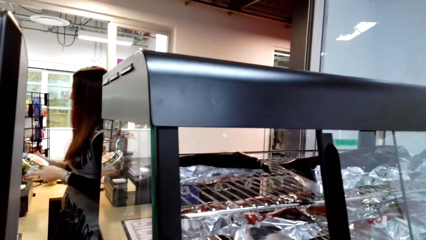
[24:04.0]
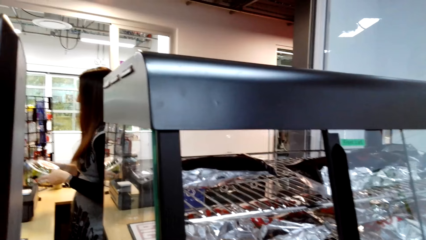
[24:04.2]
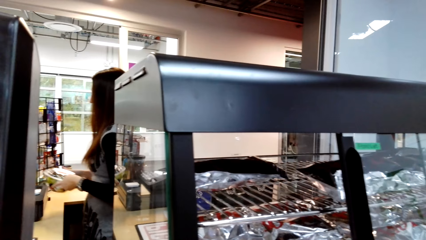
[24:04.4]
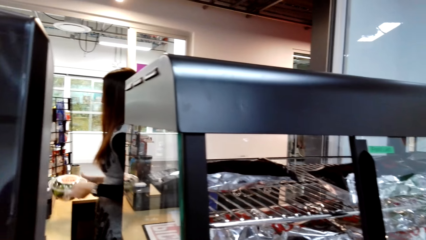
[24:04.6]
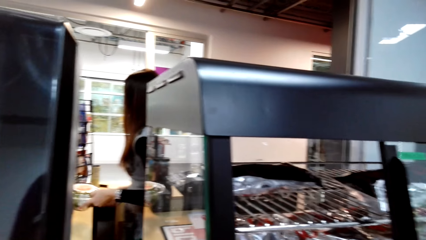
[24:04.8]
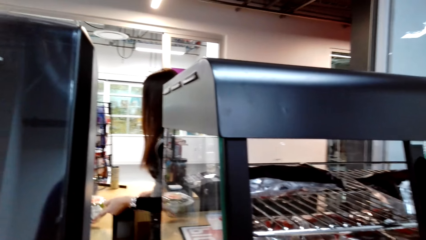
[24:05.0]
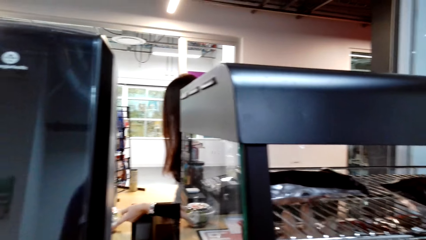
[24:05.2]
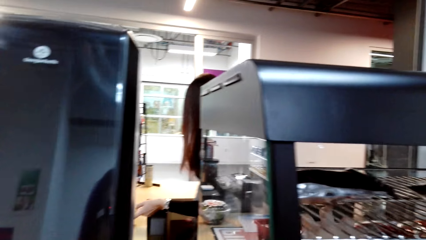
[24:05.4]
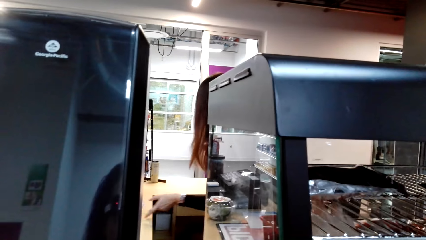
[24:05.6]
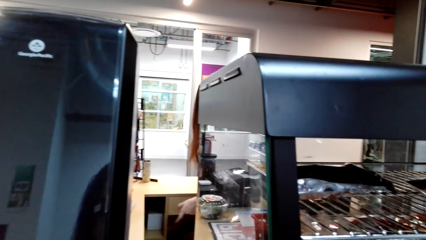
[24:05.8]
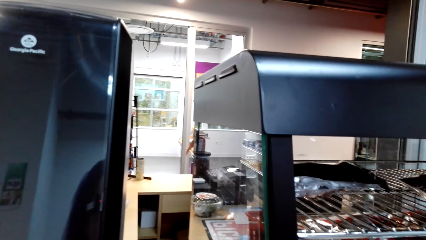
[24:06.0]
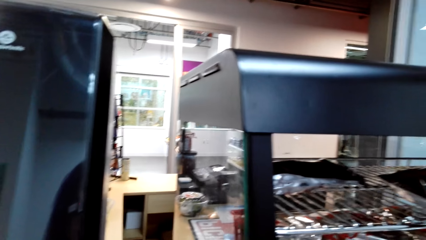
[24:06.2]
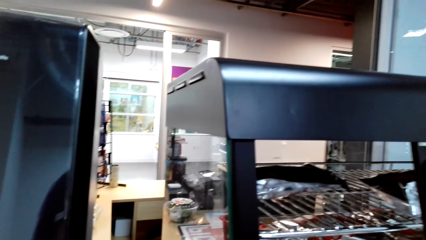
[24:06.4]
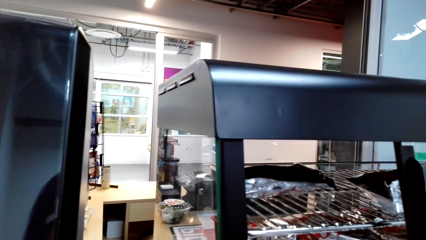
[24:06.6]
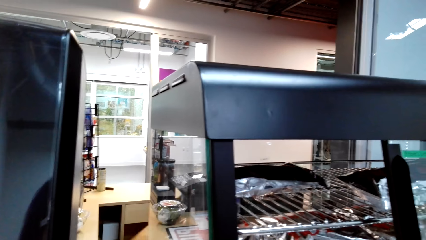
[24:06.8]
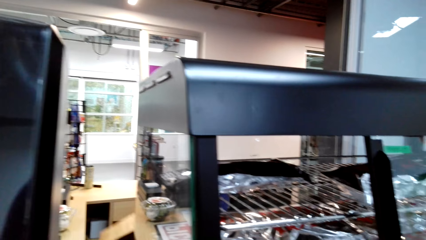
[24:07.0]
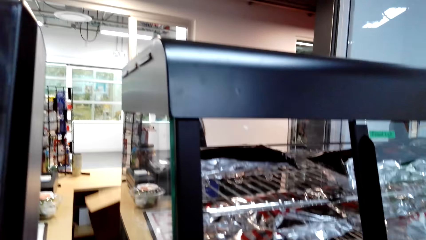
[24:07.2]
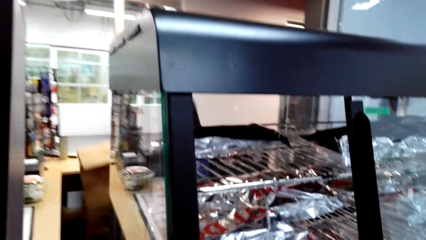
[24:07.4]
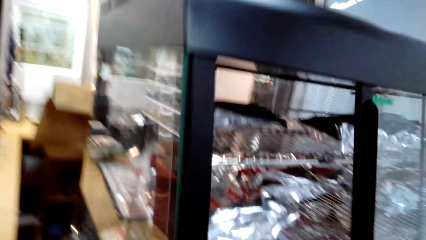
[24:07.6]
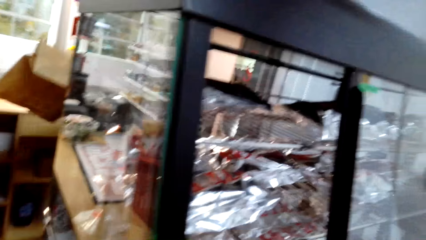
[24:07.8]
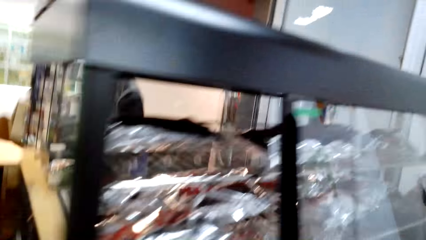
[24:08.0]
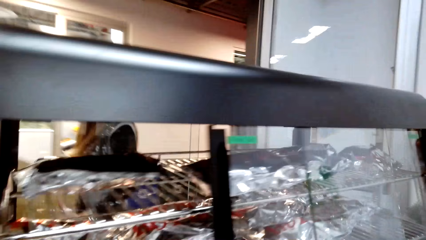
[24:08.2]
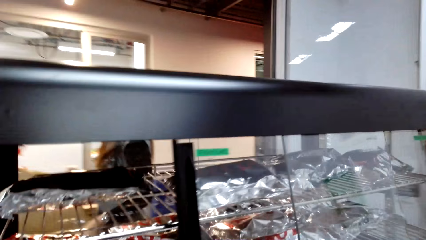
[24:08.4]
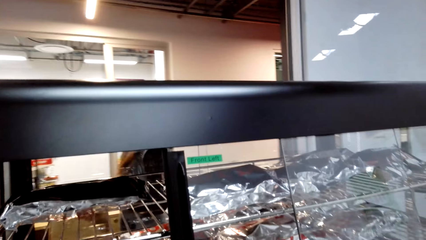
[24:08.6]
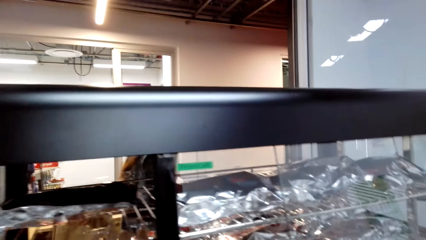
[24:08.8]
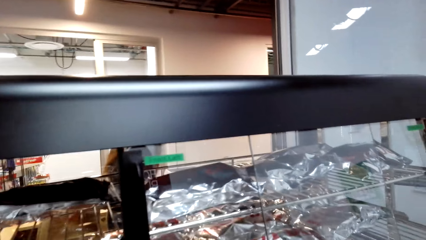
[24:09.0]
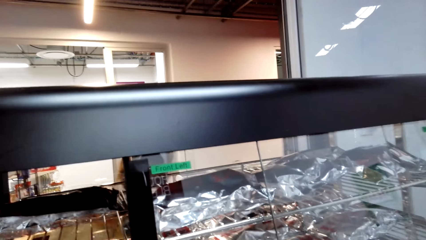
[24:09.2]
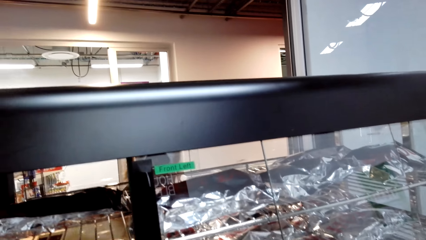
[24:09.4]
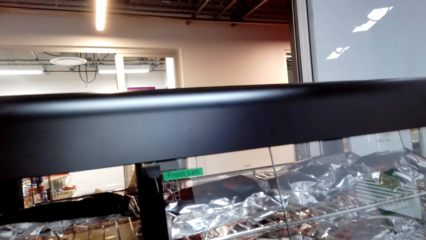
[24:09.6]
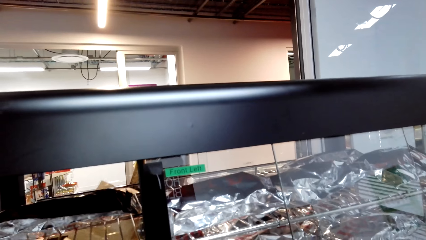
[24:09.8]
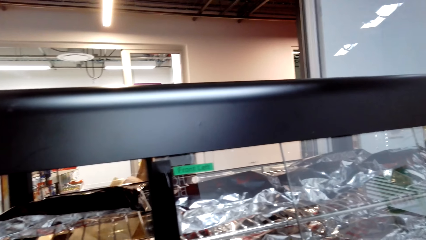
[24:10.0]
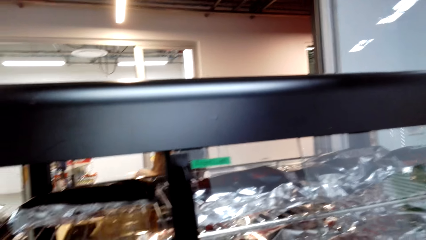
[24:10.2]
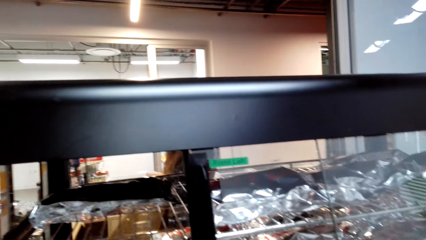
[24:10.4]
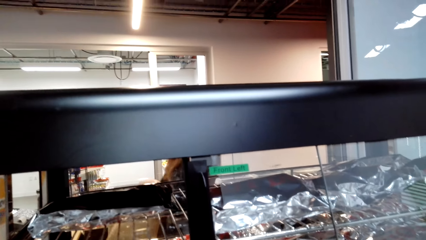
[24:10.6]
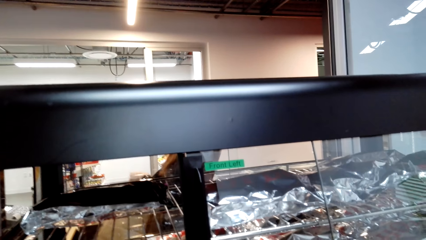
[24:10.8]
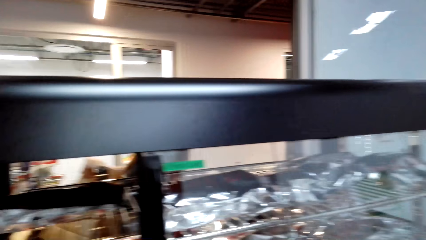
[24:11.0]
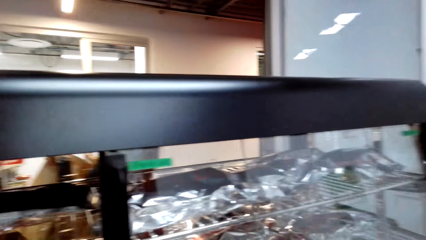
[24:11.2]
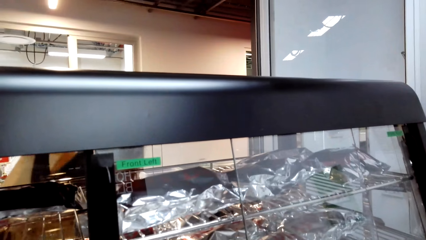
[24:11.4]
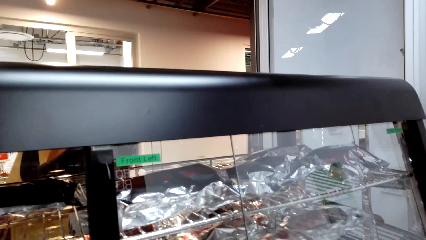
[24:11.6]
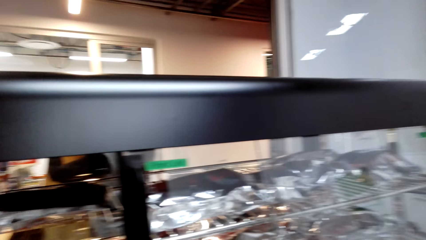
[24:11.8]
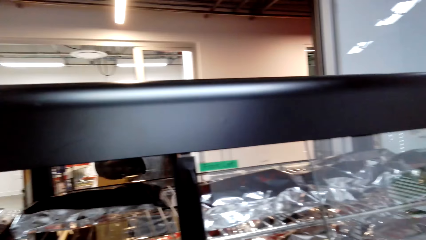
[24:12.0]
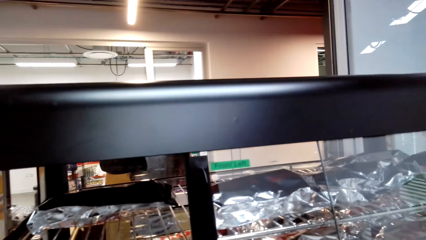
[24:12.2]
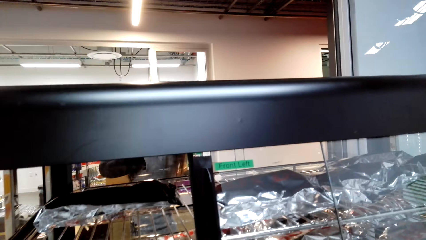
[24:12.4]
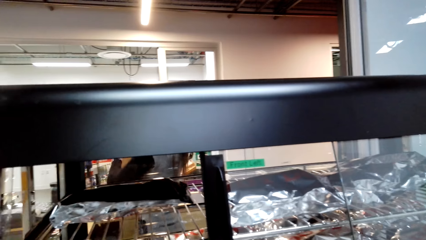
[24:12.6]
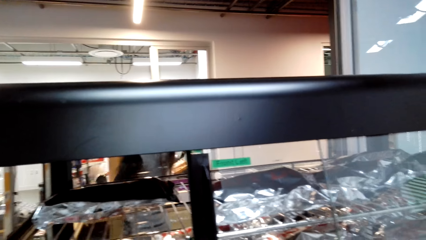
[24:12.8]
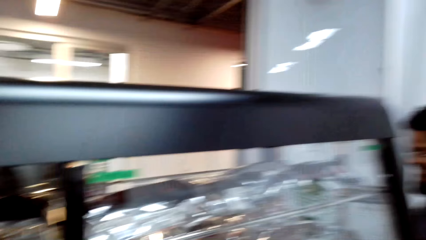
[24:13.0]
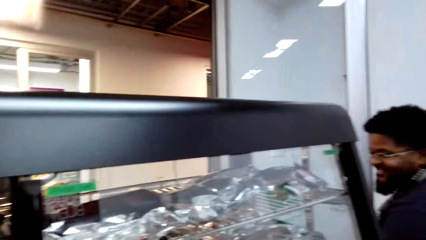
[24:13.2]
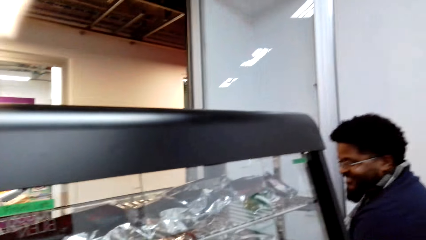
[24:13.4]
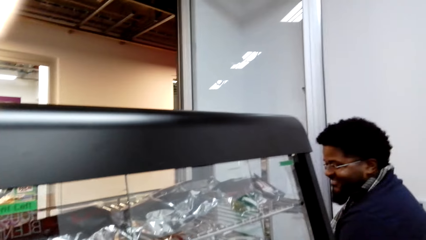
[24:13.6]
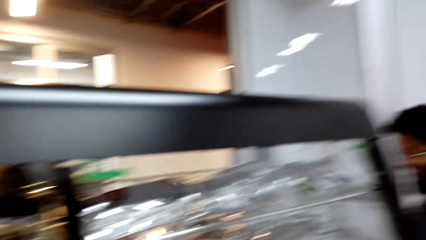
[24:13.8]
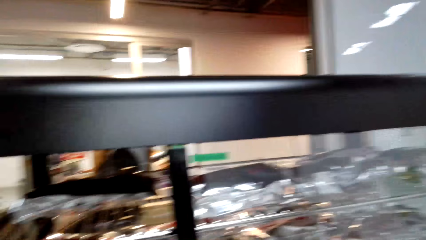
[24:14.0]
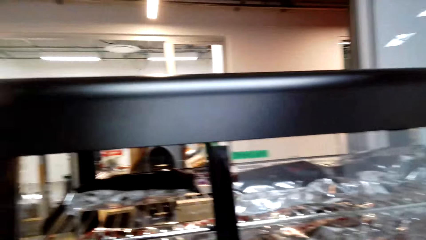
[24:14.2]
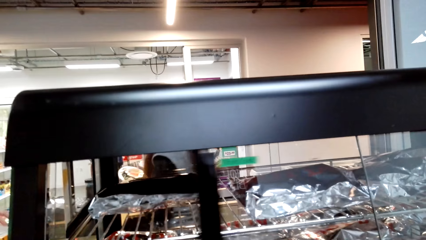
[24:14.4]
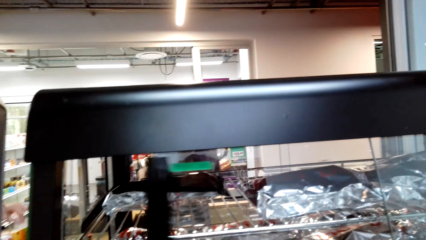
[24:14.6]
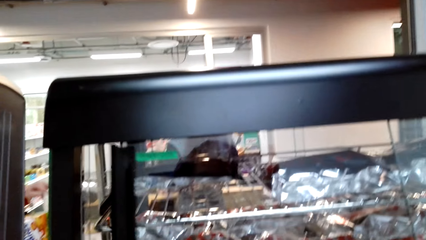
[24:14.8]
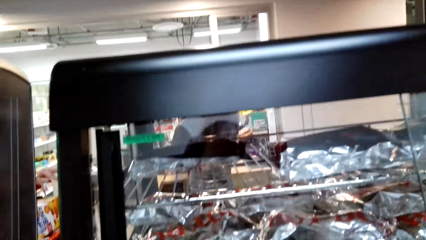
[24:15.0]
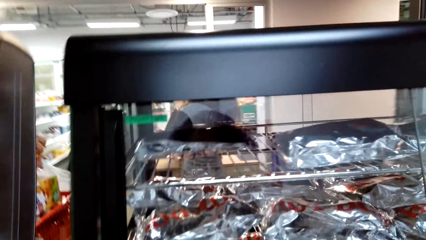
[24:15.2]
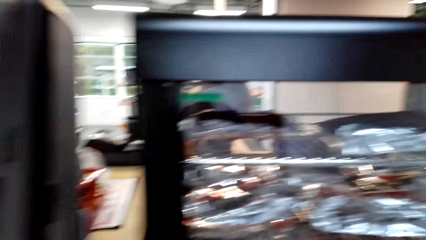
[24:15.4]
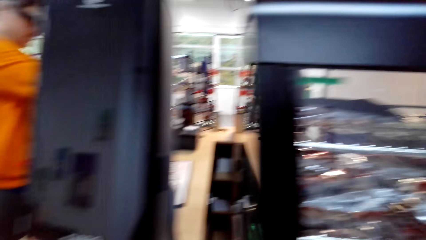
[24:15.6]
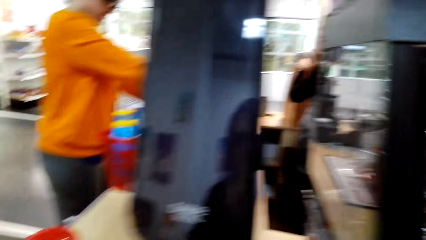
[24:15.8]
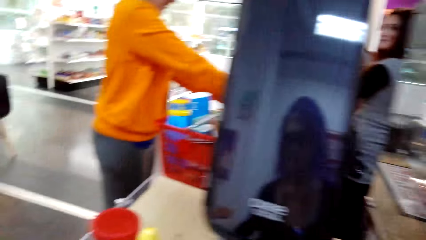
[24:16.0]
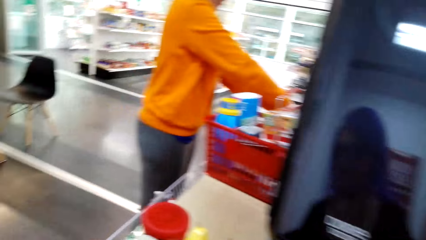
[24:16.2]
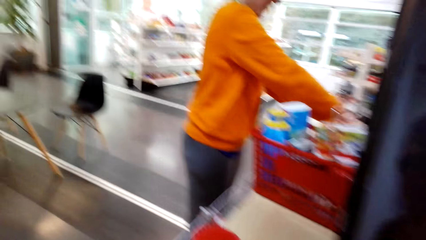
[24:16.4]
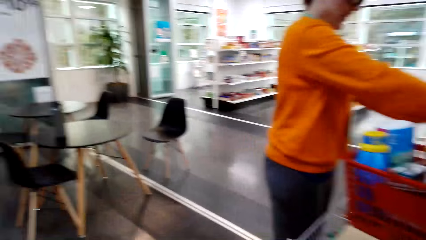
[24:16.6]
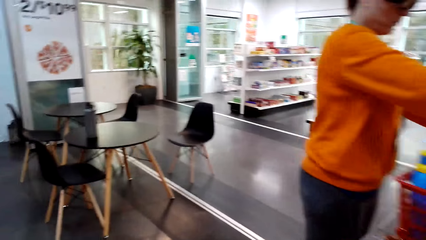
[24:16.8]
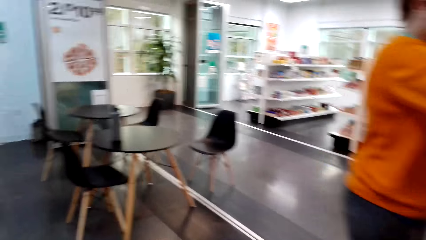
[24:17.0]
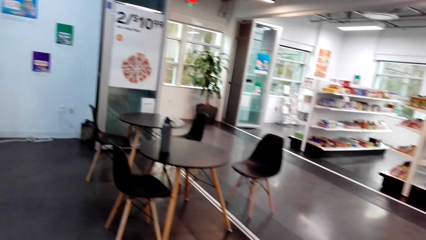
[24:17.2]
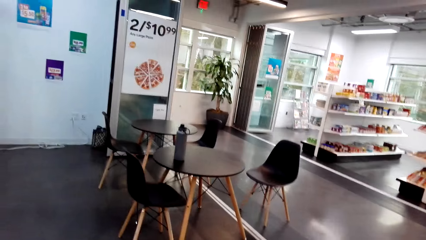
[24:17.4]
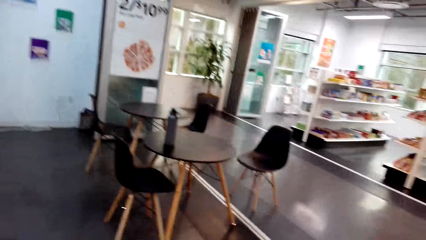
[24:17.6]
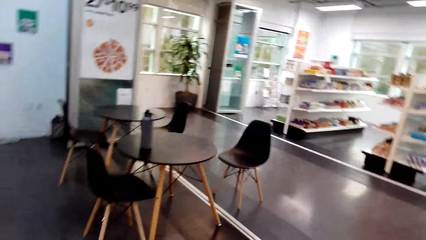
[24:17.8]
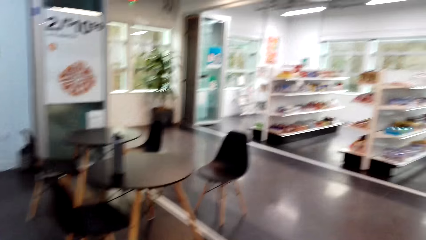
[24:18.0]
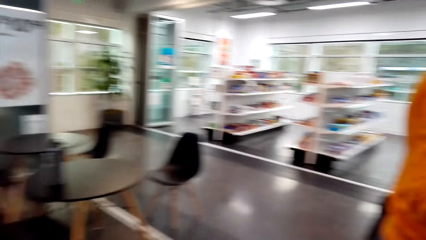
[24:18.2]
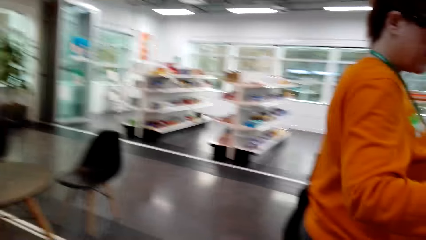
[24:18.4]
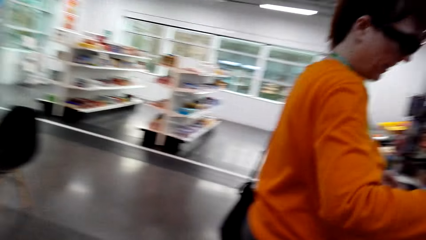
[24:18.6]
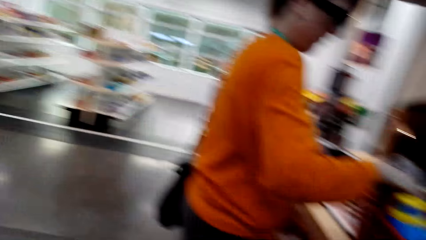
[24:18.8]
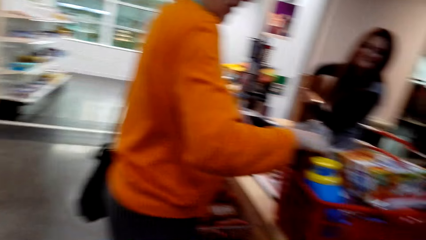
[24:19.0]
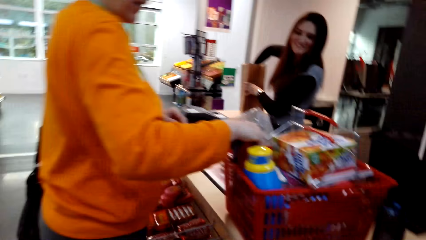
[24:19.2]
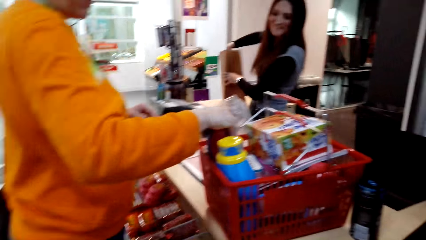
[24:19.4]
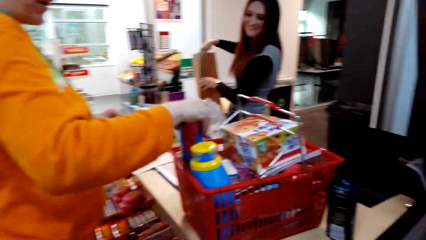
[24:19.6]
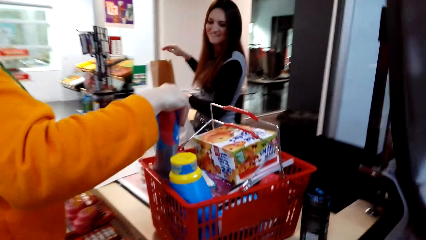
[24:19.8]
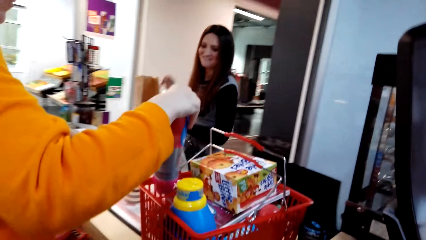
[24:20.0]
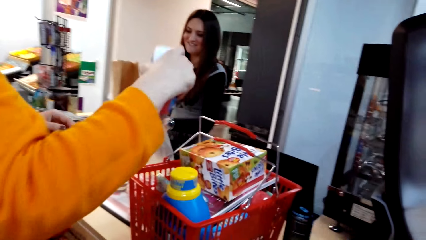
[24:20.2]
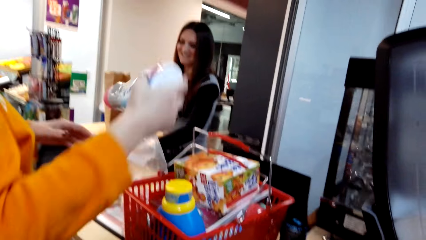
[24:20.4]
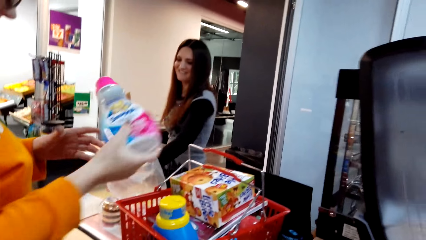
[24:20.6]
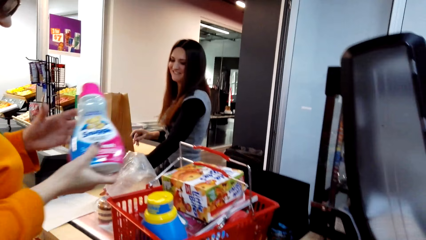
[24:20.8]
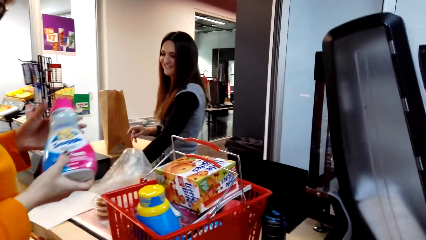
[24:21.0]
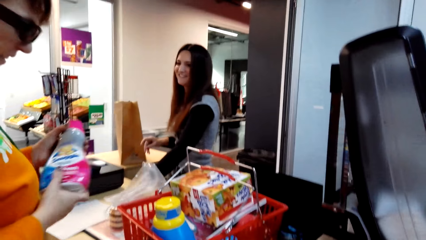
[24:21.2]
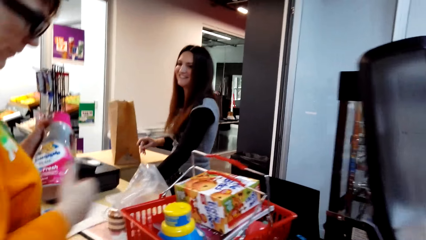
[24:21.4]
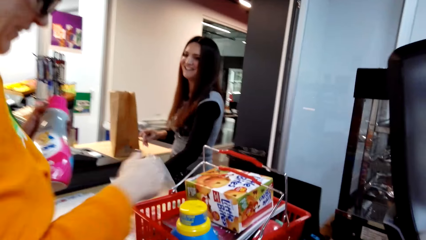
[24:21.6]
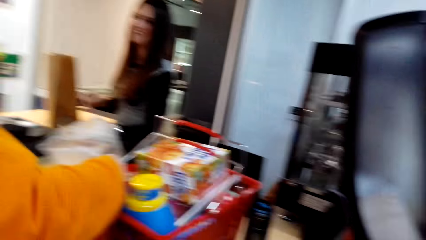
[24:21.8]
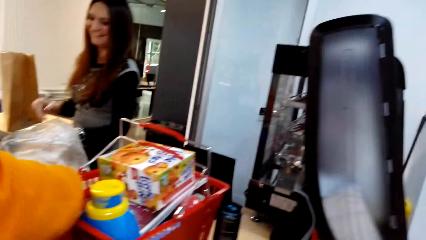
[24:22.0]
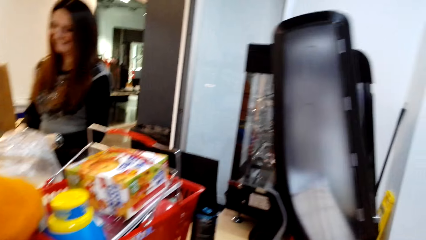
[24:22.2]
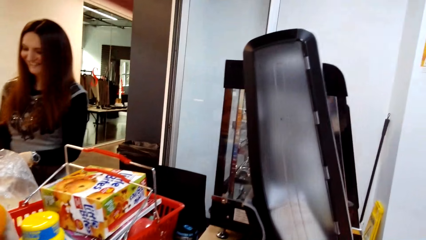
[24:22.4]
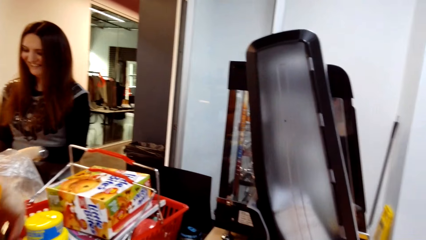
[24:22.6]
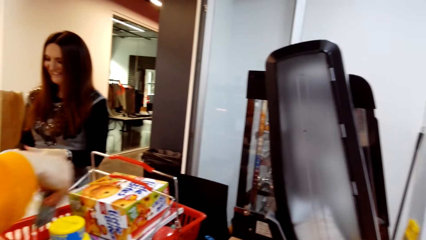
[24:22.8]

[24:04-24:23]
The camera wearer touches something in the cooked food shelf. They close the cooked food machine shelf. A woman stands on the floor. The woman removes stuff from the shopping tray.
